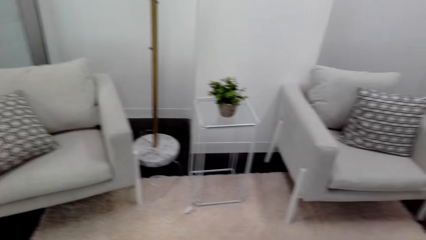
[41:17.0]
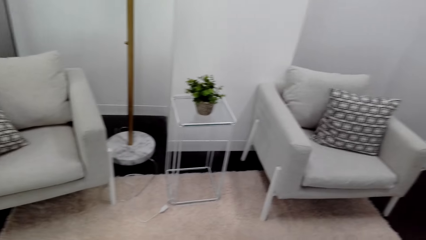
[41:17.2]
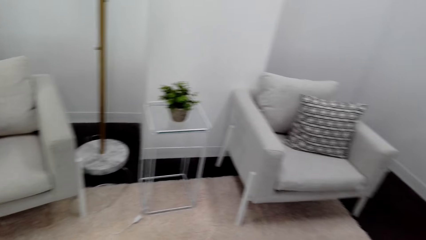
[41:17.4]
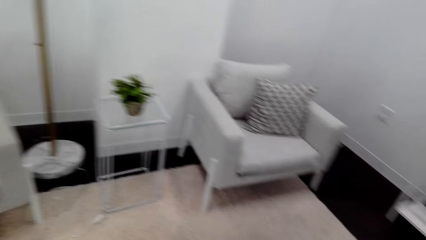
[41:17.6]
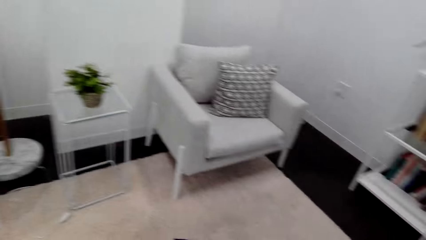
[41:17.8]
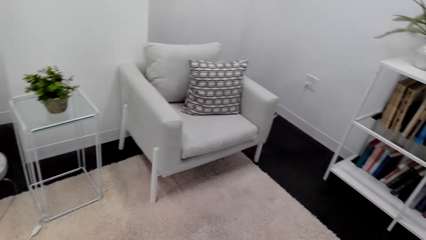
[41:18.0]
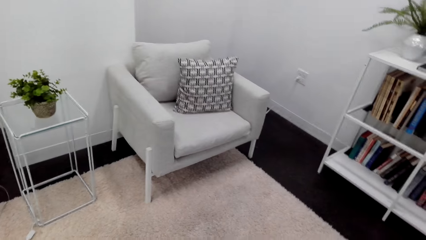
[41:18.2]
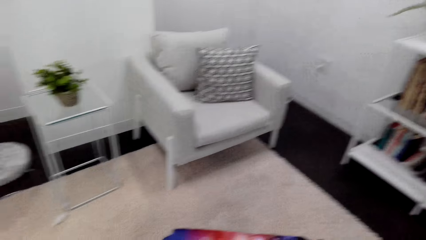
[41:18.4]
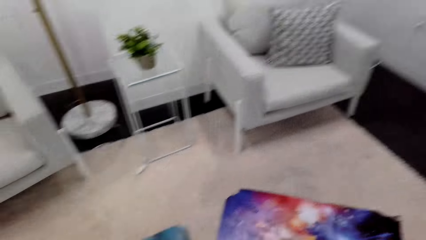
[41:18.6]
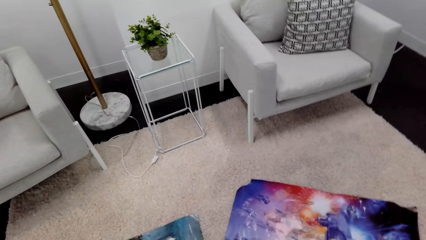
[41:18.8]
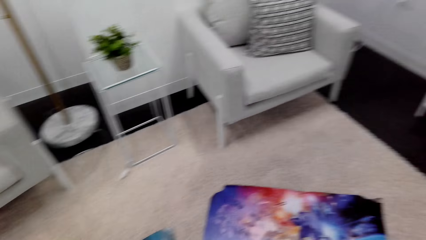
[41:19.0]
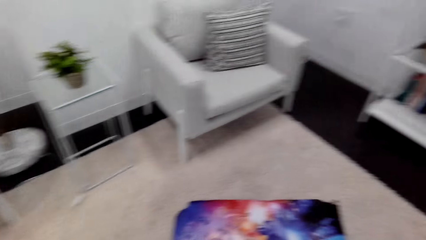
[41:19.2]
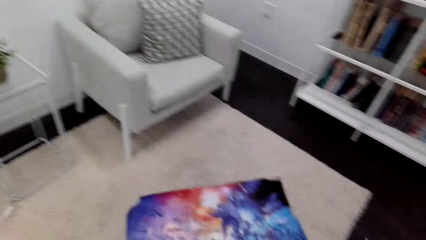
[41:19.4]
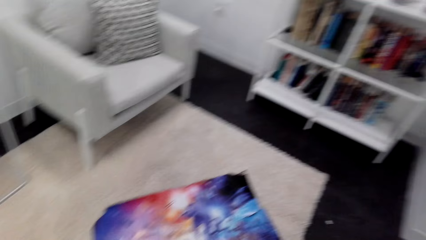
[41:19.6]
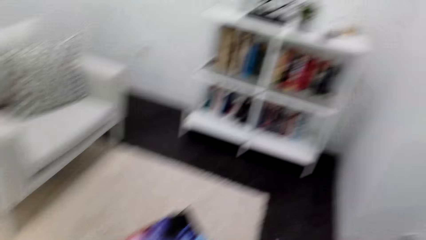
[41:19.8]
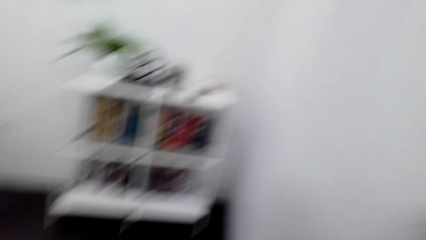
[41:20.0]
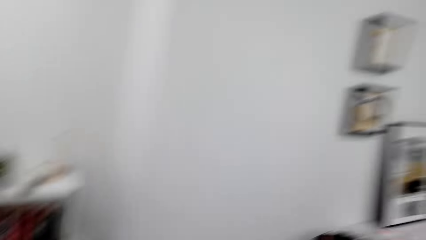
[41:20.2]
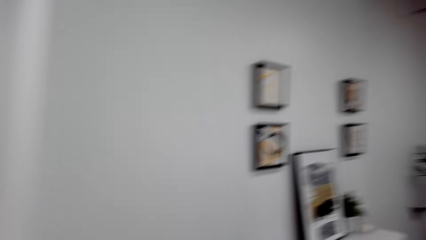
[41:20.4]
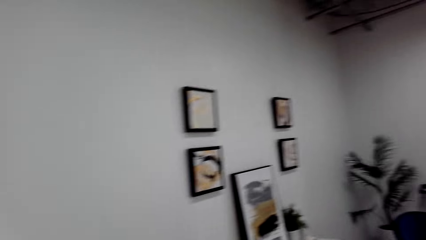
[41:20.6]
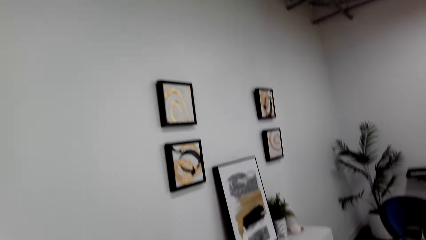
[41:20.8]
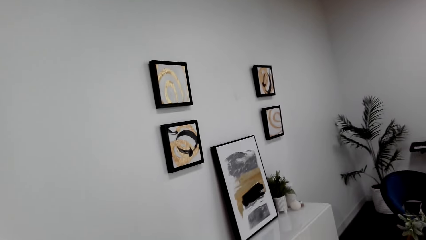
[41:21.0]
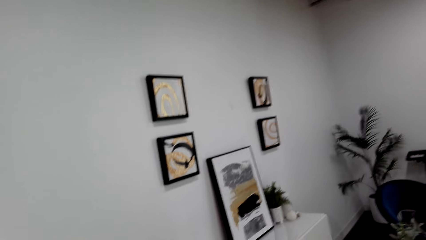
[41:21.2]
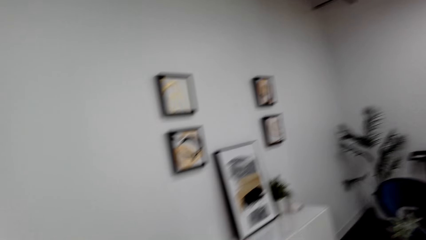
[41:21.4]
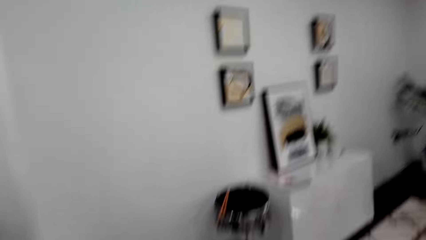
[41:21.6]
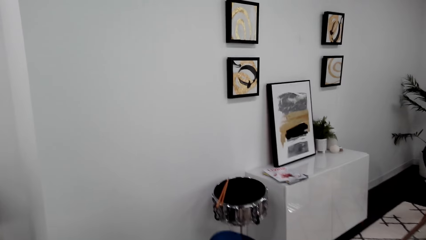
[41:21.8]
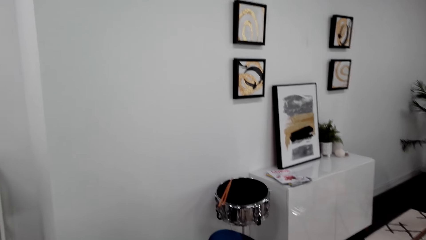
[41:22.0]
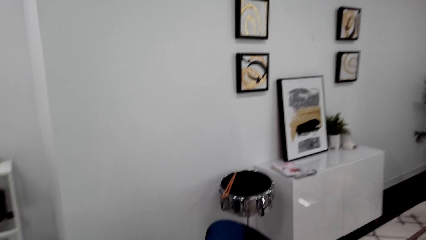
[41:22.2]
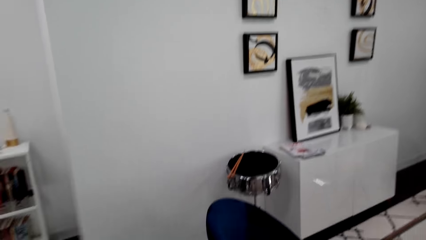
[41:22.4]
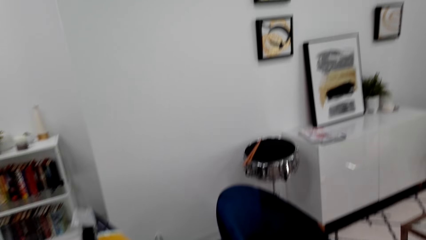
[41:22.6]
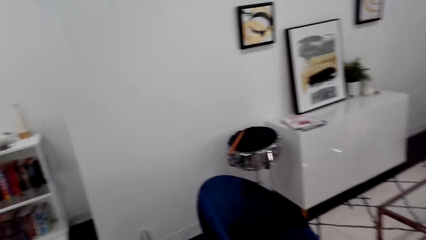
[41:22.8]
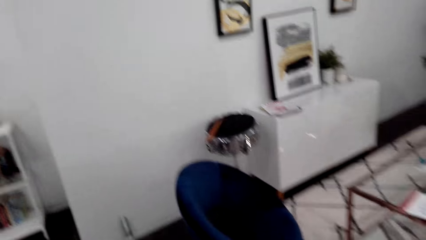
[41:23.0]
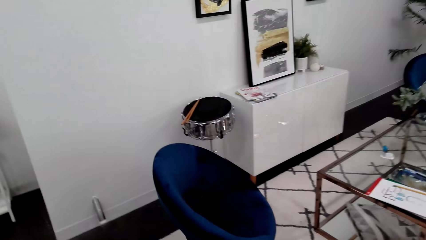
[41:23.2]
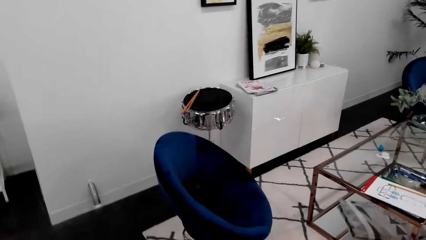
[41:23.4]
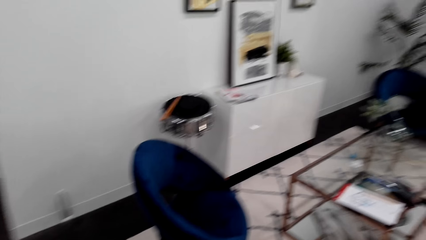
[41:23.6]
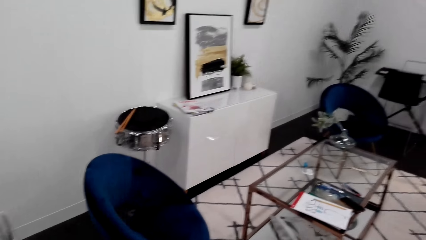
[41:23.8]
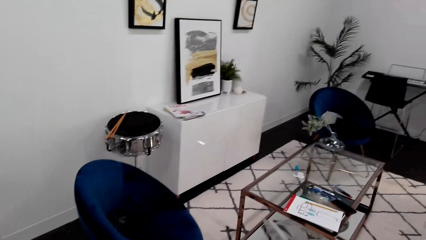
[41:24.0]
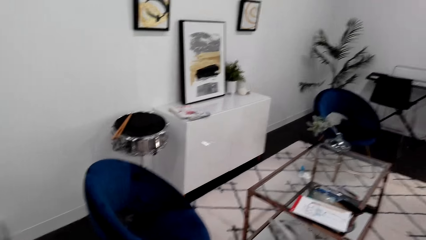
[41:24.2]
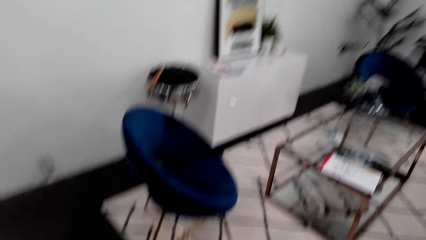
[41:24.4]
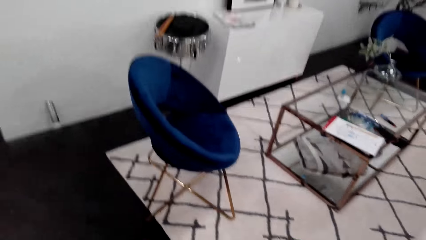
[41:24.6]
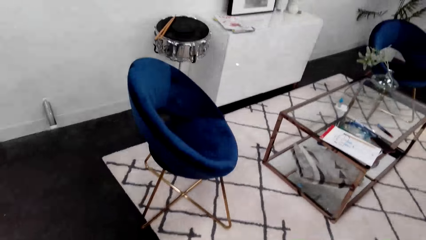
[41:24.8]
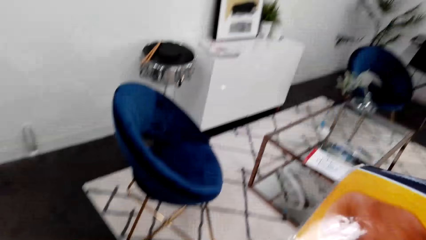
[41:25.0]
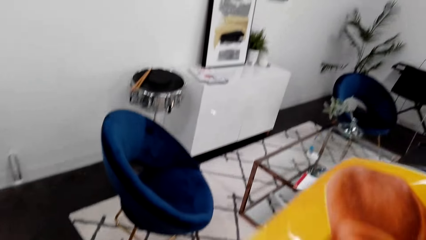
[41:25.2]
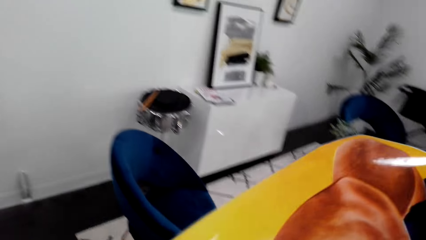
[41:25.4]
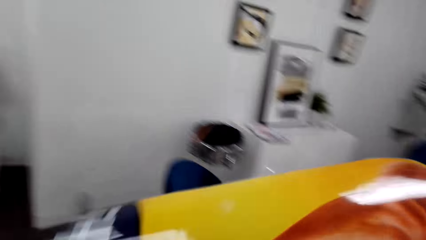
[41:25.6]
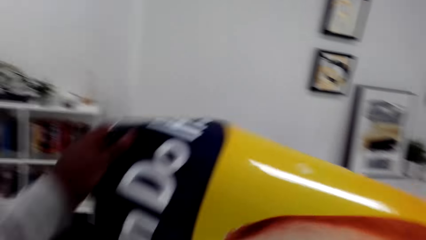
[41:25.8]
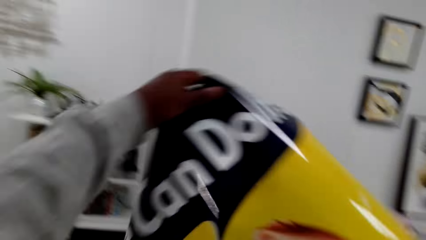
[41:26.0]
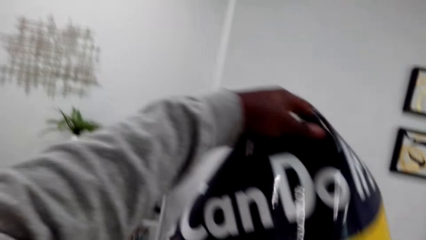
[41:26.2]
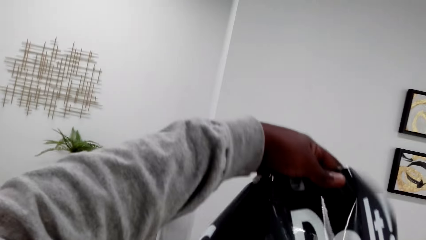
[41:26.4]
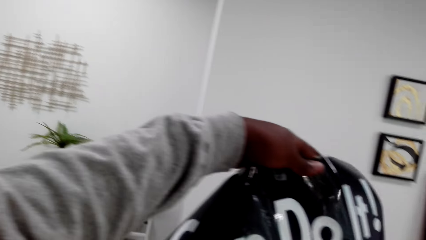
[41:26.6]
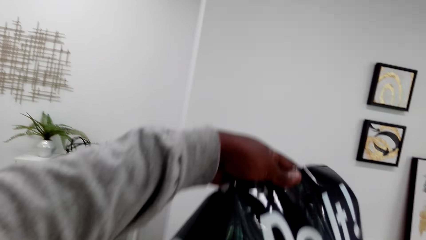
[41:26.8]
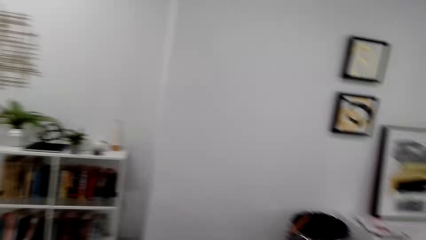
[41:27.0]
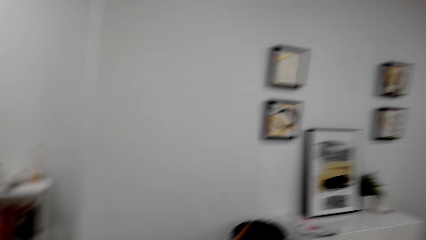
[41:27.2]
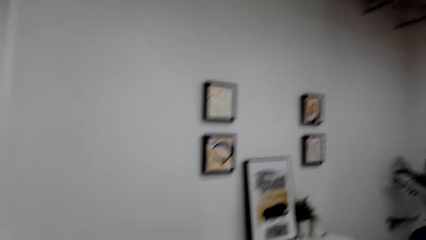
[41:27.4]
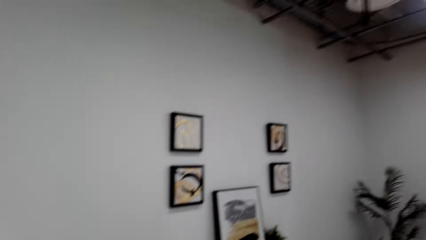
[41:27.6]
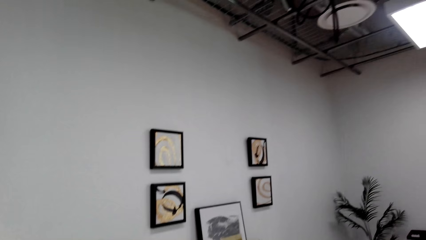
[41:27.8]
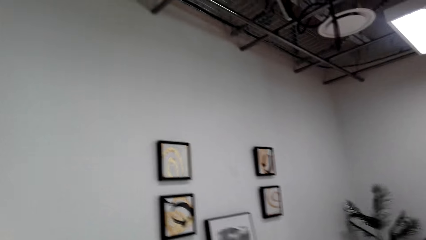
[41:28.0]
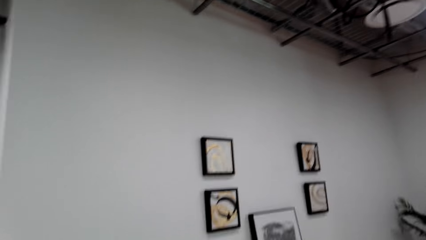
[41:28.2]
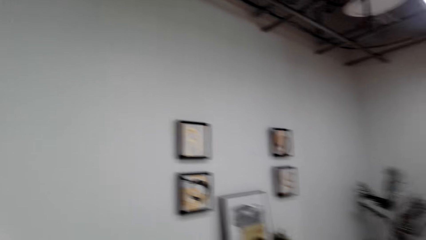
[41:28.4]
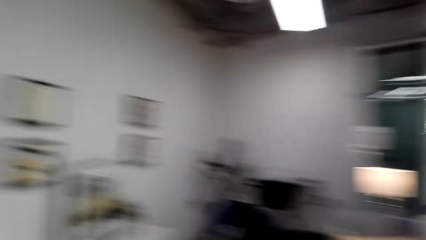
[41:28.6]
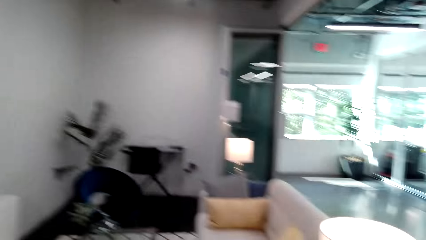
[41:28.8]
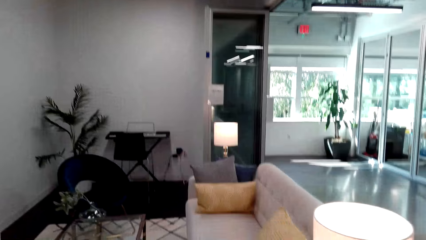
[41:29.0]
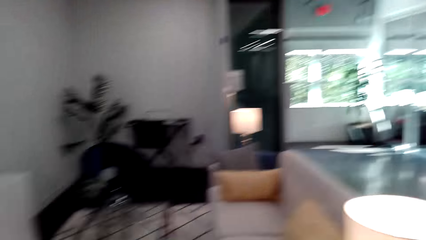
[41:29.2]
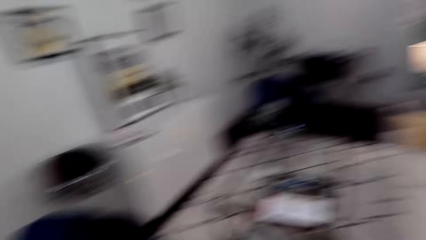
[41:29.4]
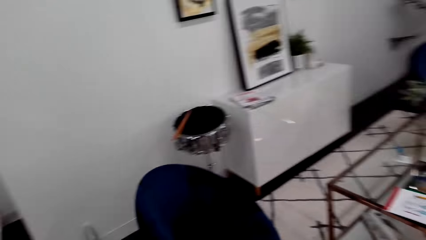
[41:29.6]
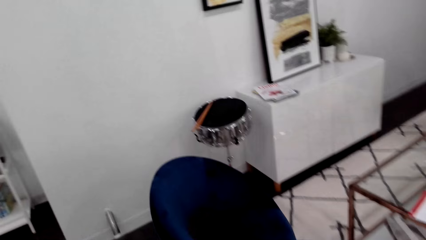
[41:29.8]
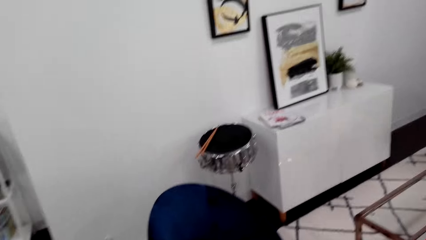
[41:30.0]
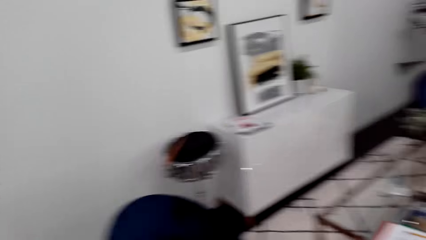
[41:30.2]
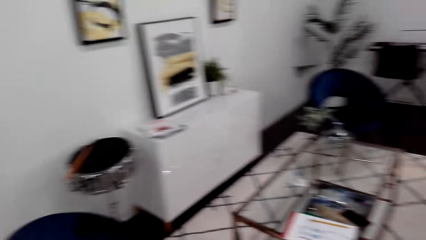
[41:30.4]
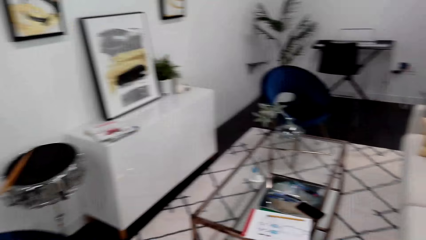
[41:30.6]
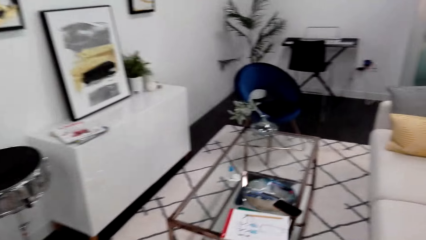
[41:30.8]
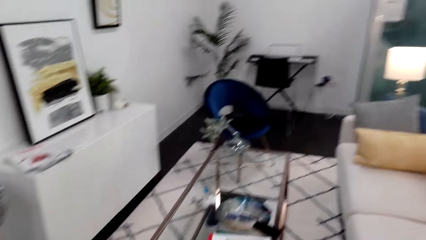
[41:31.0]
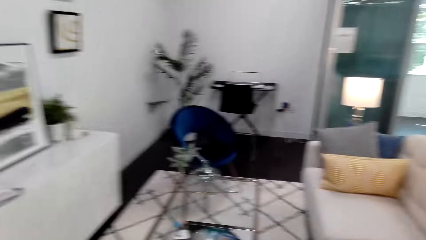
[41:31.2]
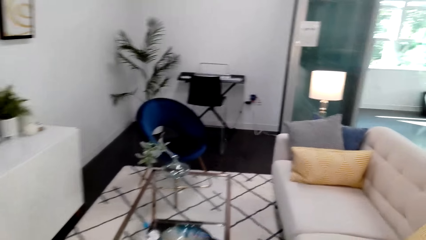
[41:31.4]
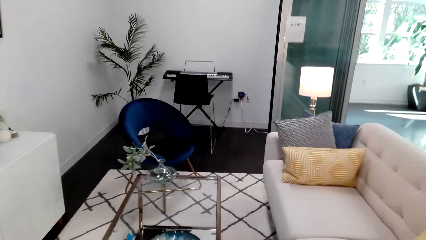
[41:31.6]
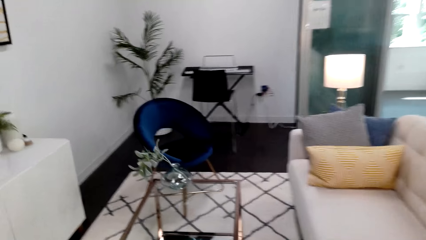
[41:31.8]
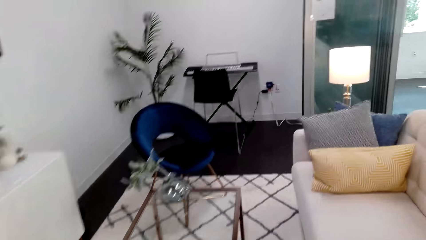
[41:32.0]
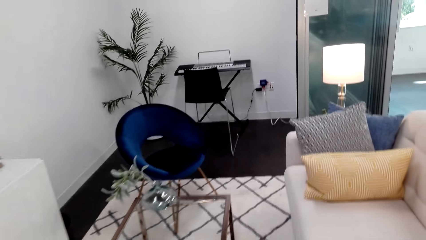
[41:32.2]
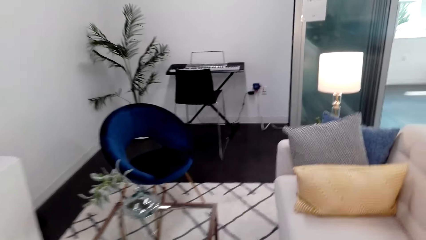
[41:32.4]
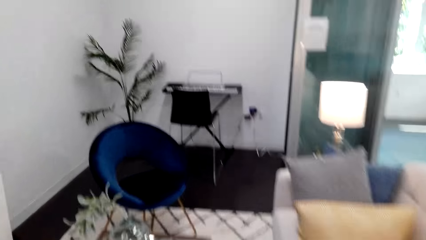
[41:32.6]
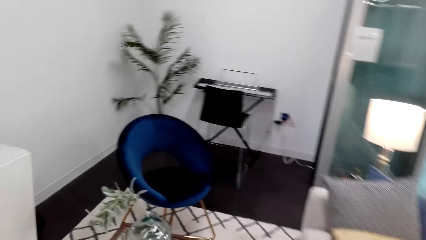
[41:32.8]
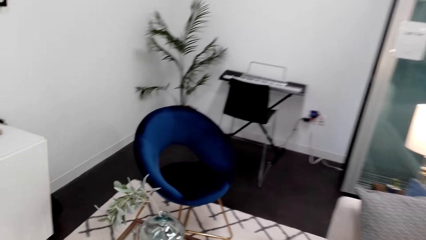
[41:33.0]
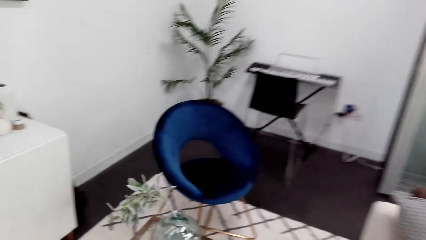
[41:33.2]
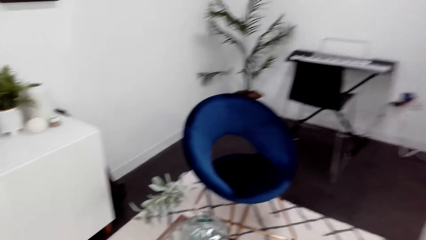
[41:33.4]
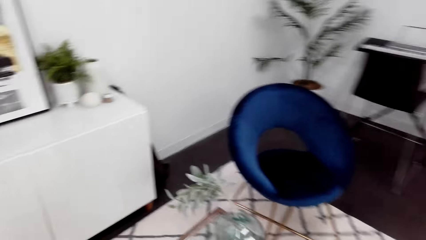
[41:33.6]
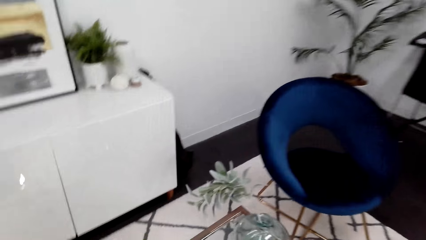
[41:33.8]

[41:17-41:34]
The camera wearer looks around the house. They check the picture poster. They adjust a chart. They look around the house. They turn around. They walk around the house.
